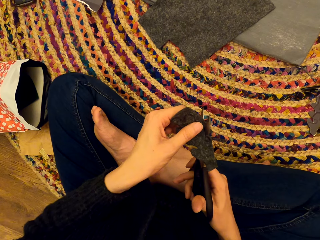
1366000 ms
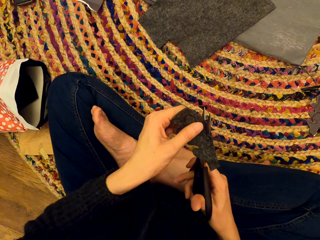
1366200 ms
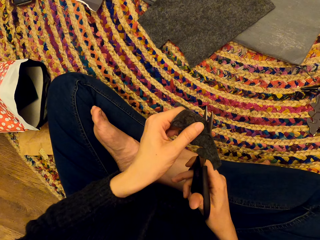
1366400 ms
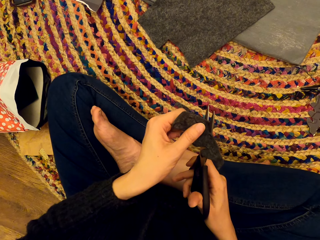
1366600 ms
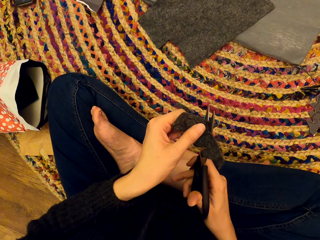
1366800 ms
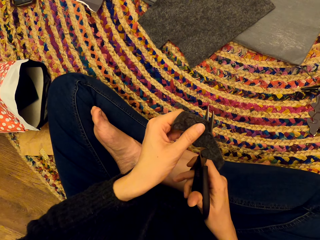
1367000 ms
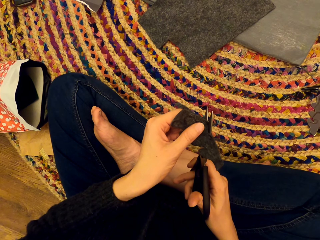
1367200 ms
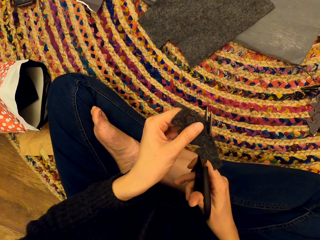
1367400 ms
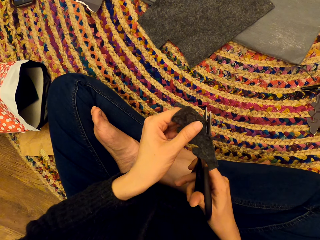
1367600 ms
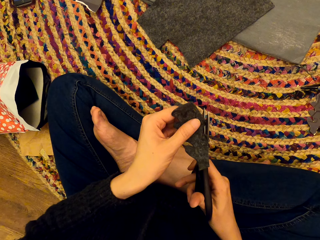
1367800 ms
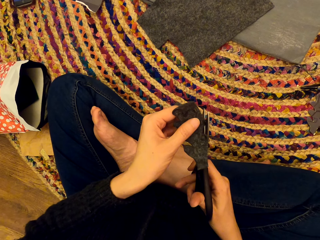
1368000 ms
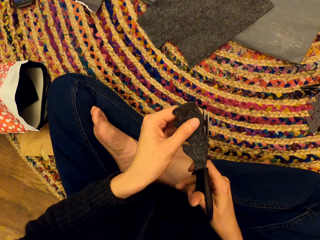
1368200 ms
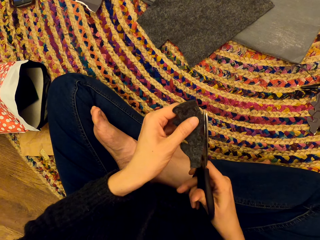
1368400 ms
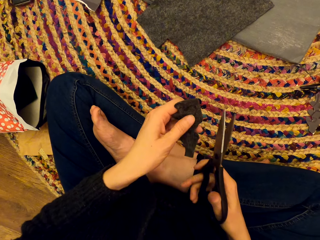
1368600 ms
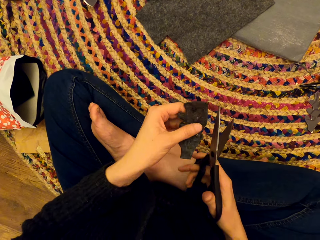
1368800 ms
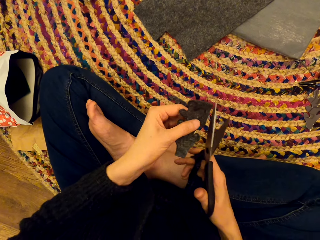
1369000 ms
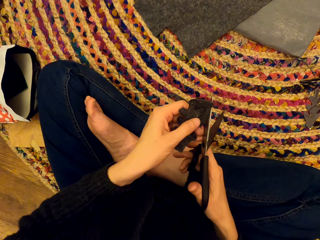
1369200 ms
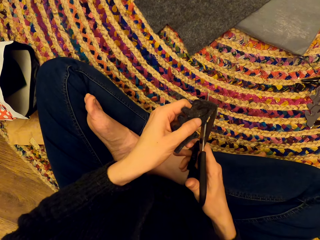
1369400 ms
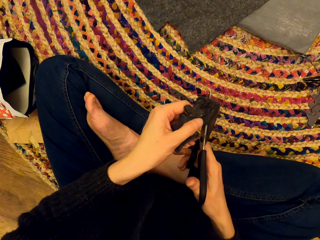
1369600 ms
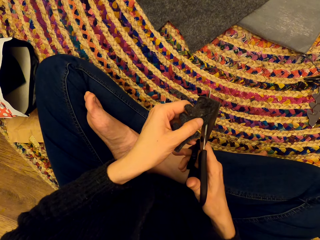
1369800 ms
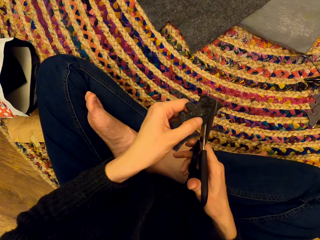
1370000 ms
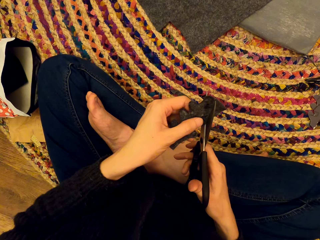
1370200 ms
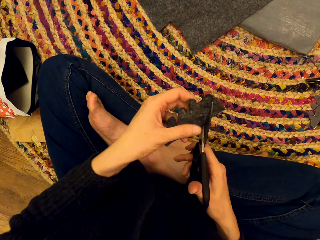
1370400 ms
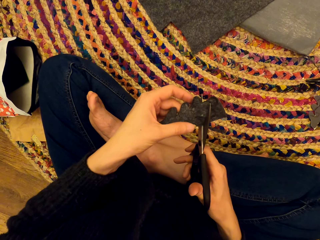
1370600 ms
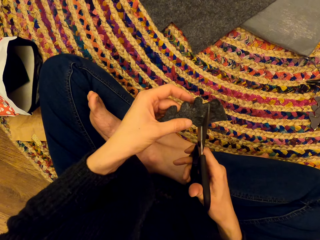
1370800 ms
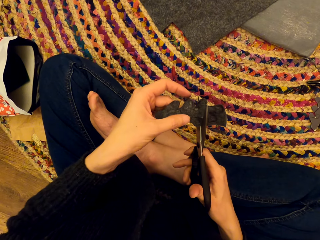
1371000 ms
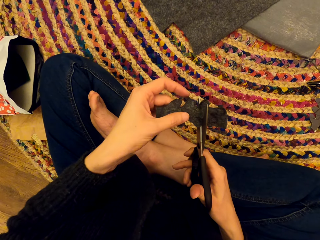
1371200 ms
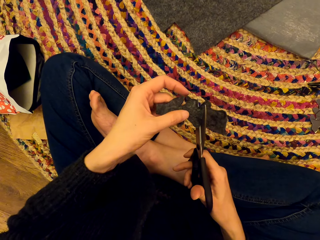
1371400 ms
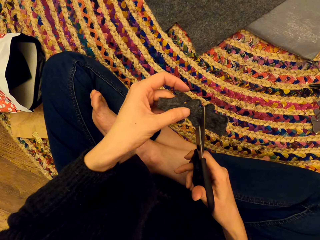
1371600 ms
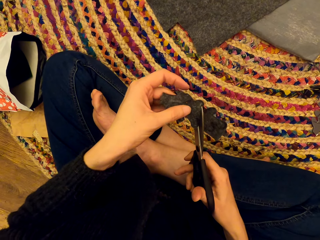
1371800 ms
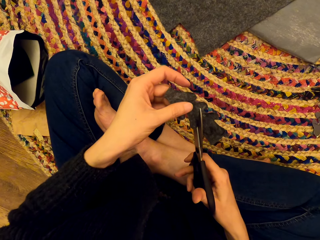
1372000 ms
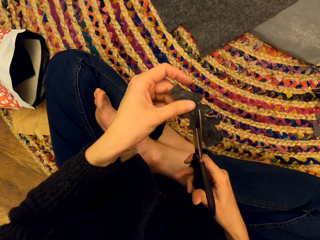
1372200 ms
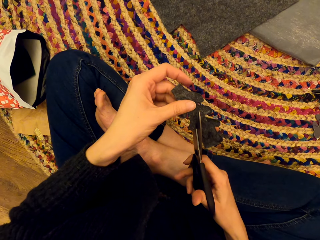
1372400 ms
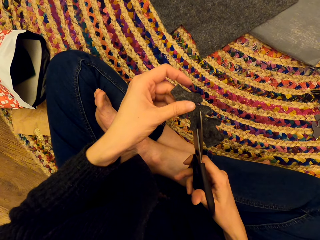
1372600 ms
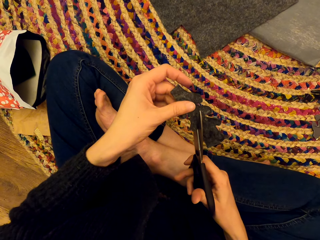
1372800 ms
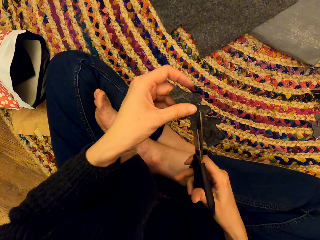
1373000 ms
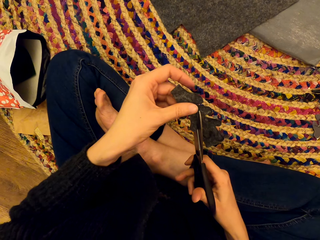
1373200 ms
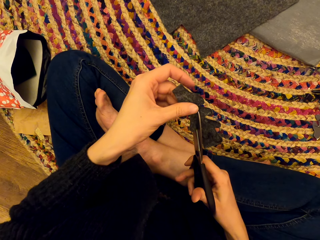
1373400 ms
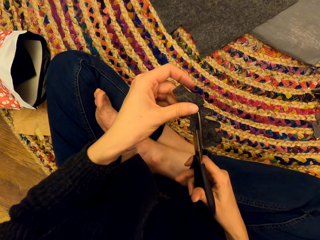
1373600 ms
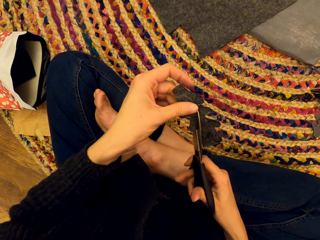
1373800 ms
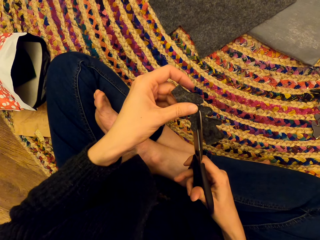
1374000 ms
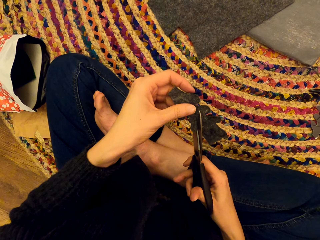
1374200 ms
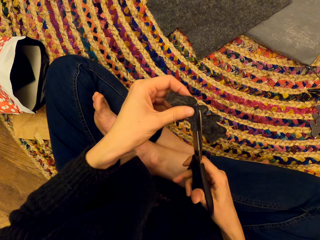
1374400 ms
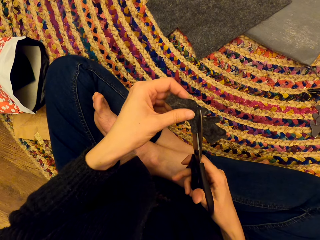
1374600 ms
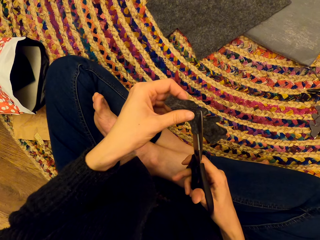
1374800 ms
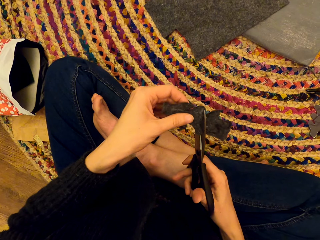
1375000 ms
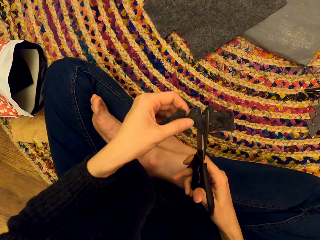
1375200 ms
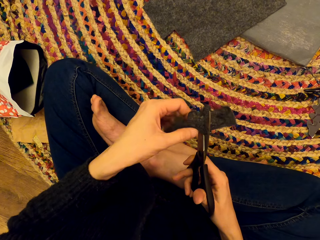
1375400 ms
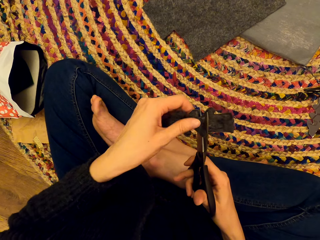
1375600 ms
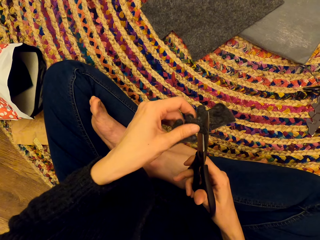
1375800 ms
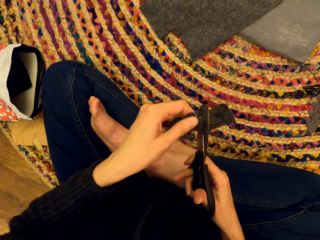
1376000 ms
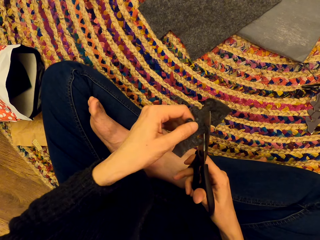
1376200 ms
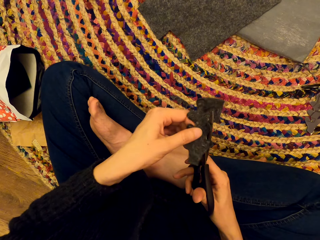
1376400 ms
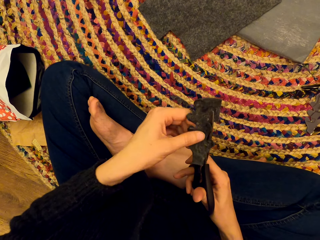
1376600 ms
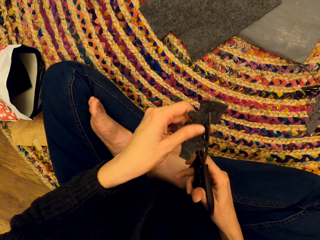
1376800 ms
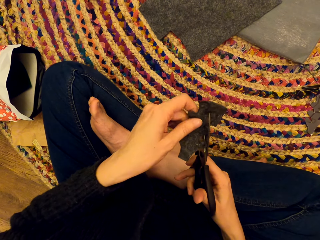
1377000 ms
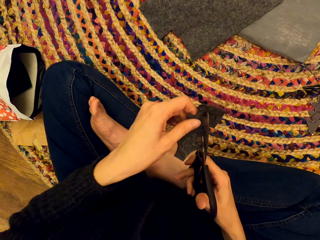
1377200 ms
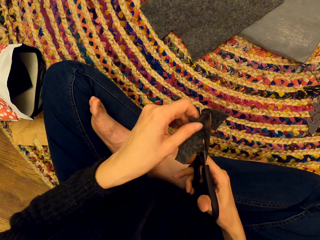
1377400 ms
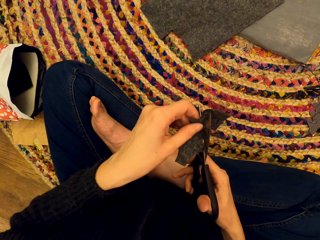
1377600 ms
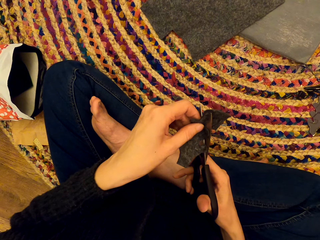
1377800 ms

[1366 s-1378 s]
The camera wearer cuts a part of the piece of cloth.

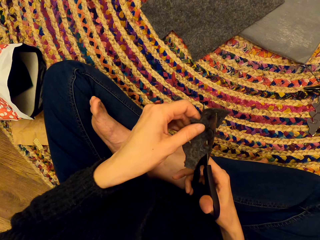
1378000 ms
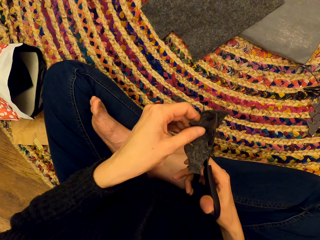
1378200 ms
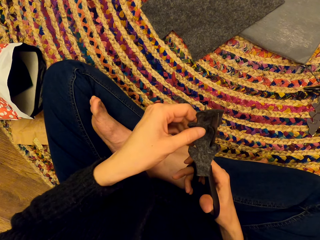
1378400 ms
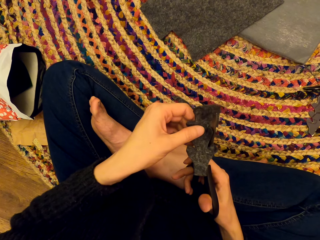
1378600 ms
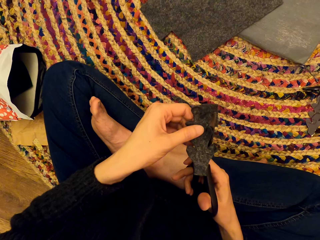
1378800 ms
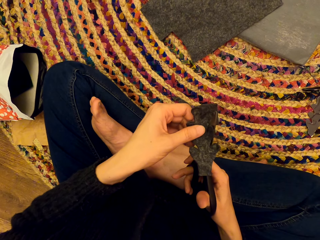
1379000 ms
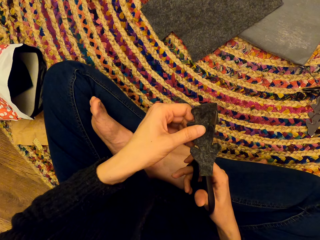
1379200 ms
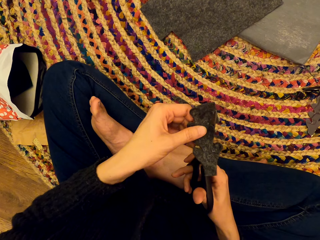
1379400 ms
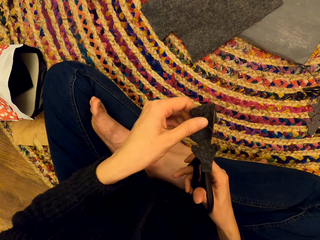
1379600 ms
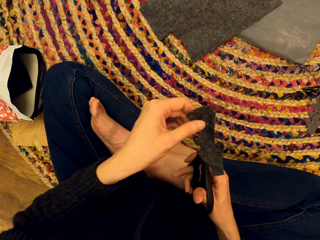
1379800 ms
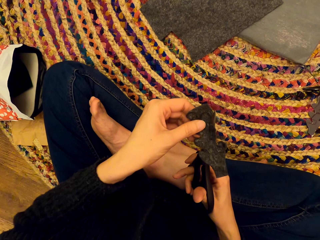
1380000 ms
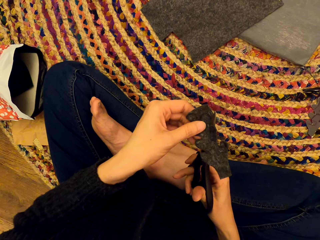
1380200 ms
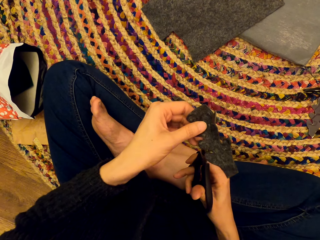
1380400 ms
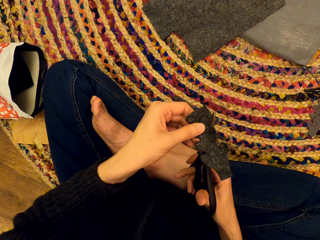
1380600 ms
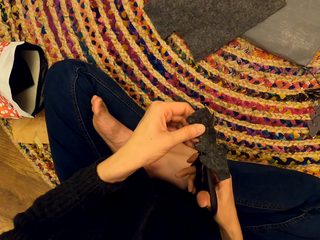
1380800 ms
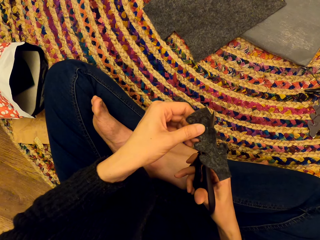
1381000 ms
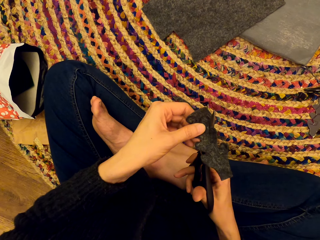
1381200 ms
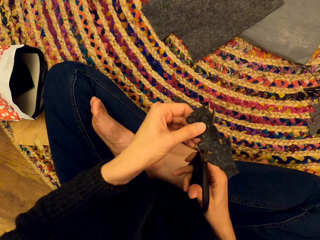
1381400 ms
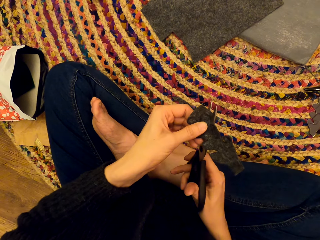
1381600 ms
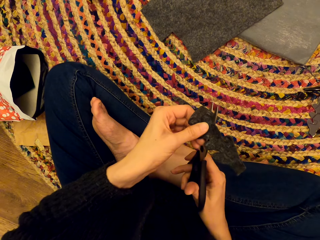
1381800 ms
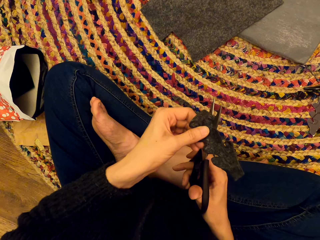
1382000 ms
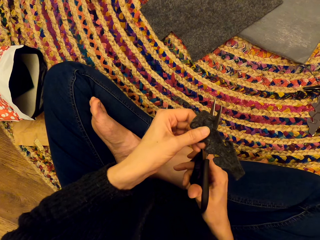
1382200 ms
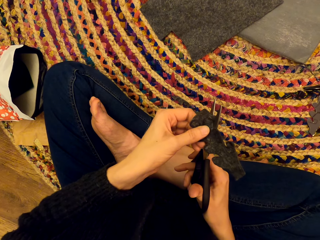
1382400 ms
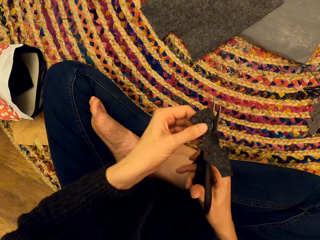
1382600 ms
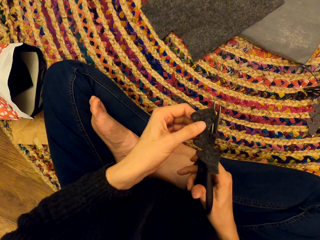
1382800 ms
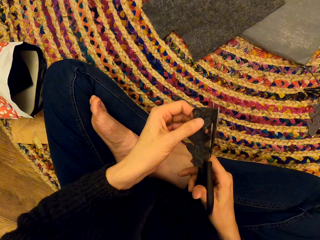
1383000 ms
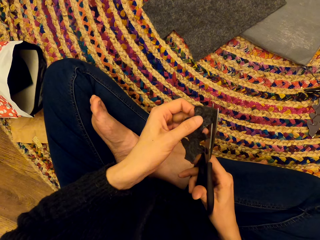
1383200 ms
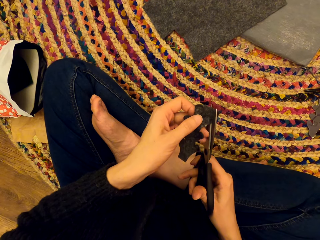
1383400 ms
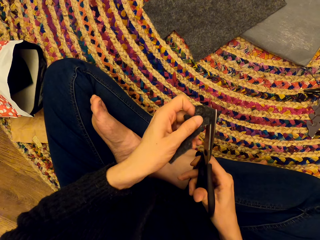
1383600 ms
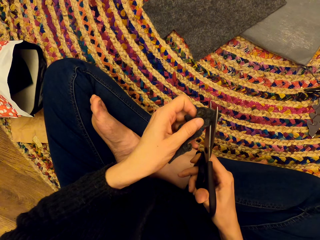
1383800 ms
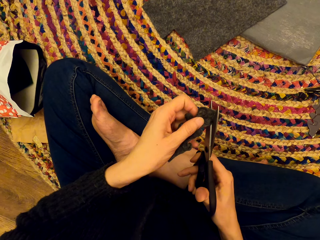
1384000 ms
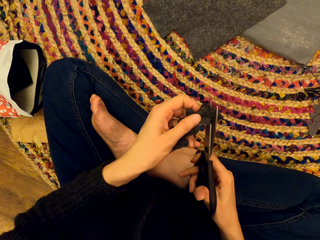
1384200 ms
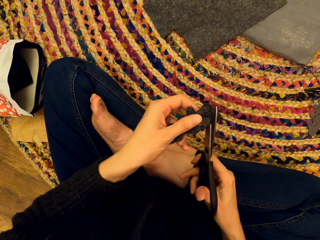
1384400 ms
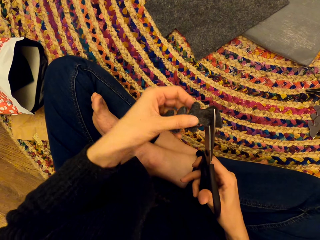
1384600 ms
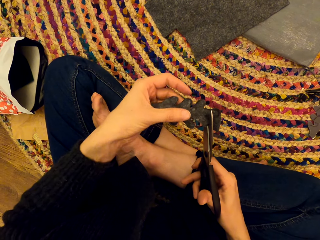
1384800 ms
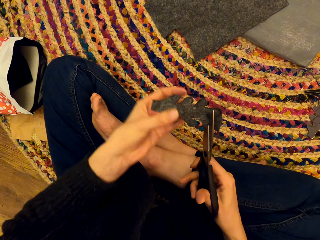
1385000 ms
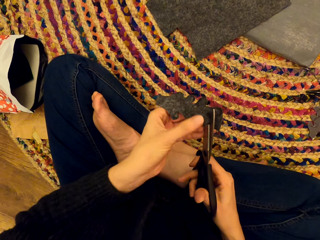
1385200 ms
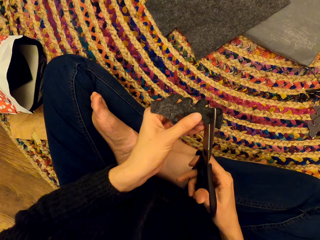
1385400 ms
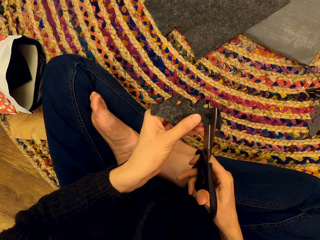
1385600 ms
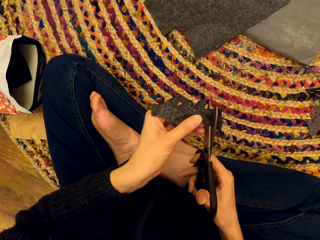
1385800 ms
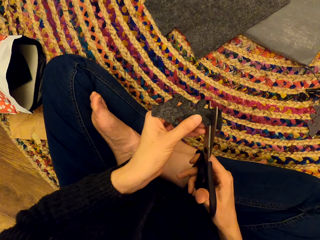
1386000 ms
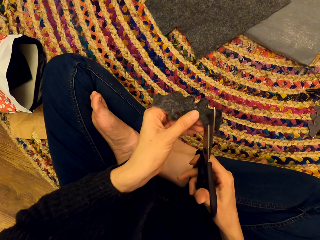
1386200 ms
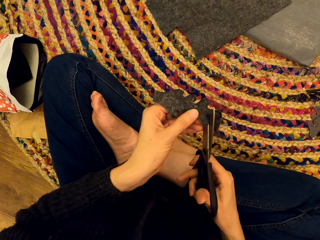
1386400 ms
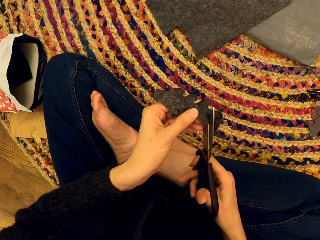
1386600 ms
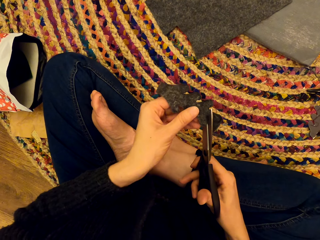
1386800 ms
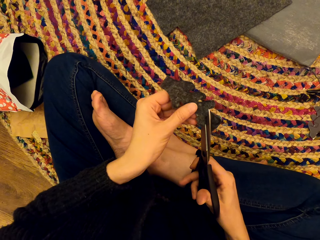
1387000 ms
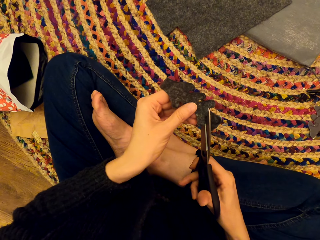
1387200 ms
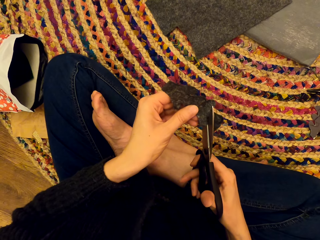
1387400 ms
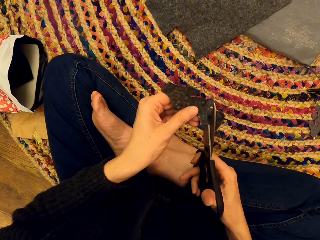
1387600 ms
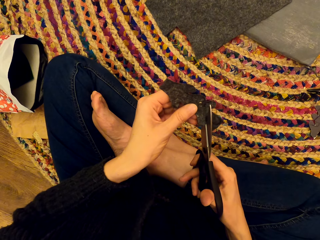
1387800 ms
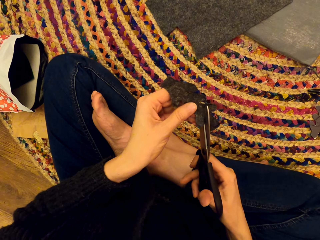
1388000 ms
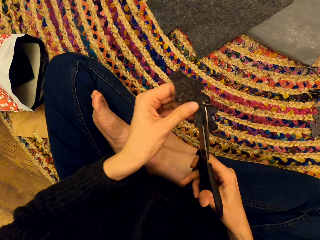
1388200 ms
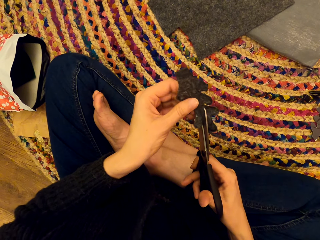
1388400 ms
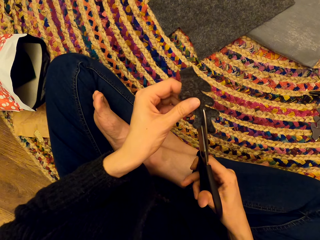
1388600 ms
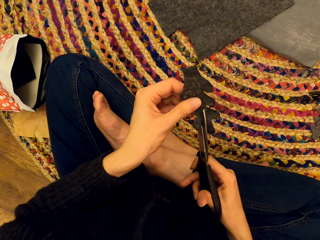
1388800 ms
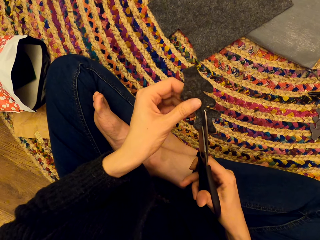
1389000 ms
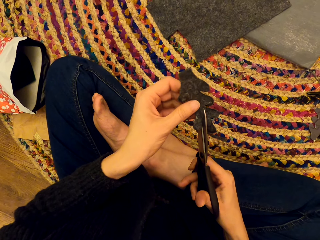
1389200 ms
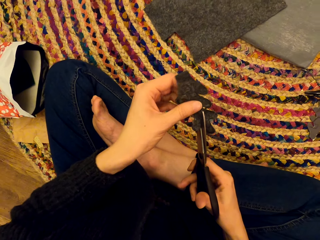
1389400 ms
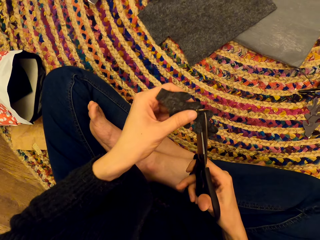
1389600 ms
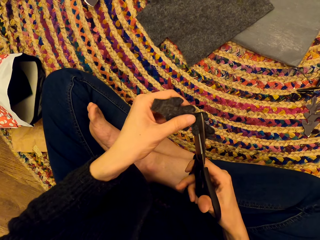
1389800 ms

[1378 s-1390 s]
The camera wearer turns the piece of cloth. They cut a part of the piece of cloth.
